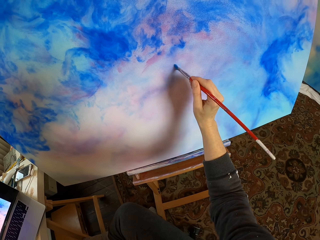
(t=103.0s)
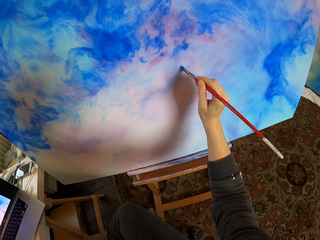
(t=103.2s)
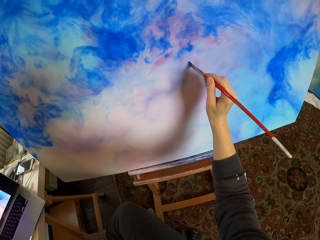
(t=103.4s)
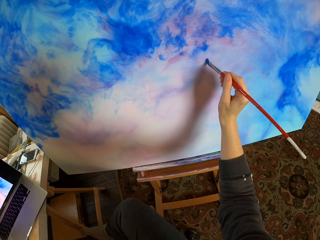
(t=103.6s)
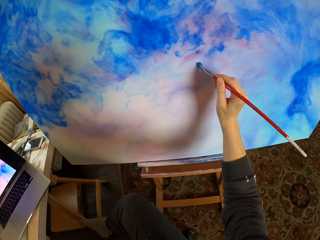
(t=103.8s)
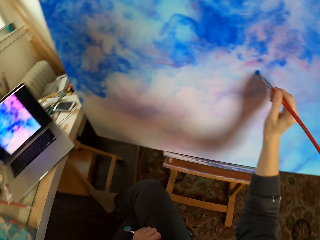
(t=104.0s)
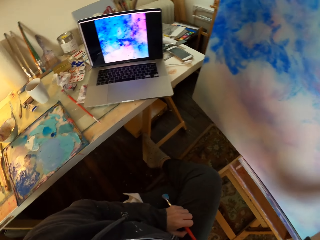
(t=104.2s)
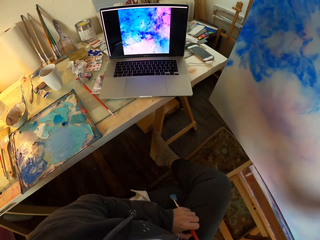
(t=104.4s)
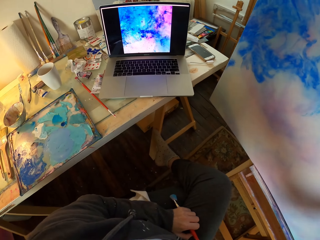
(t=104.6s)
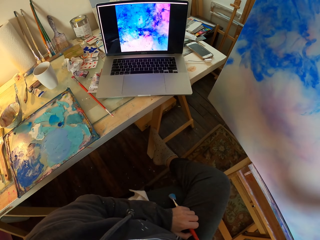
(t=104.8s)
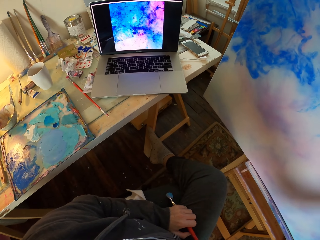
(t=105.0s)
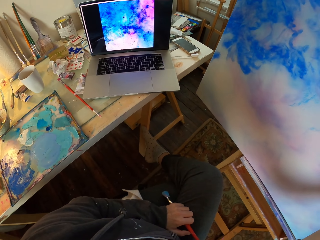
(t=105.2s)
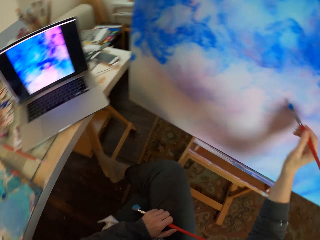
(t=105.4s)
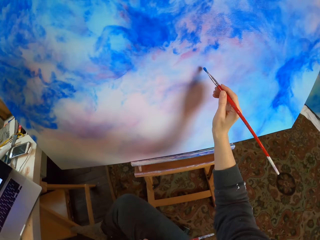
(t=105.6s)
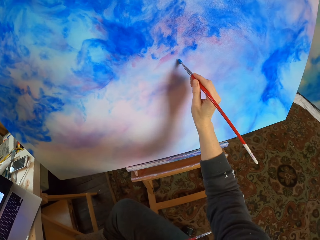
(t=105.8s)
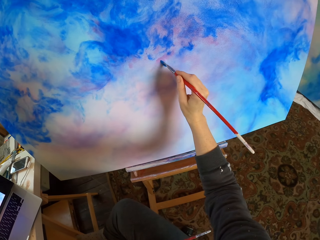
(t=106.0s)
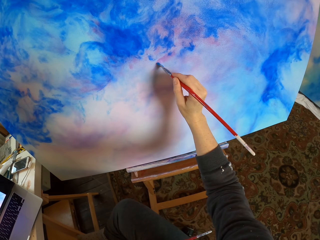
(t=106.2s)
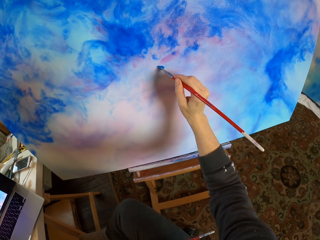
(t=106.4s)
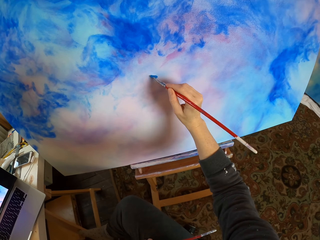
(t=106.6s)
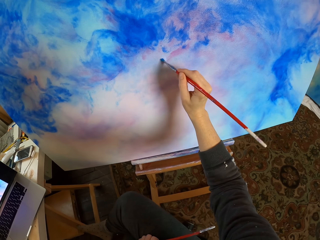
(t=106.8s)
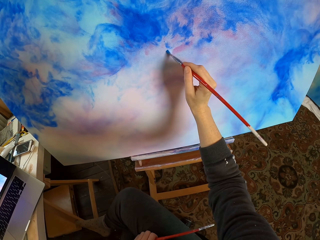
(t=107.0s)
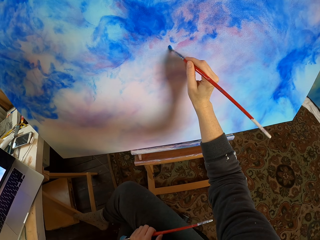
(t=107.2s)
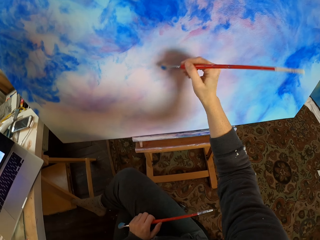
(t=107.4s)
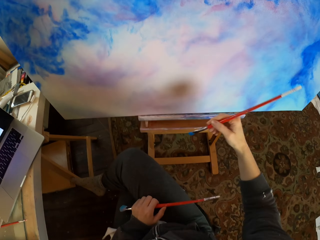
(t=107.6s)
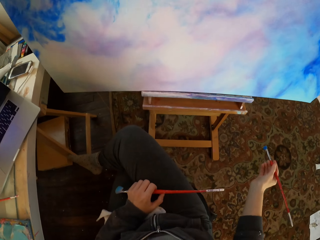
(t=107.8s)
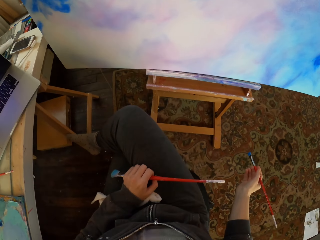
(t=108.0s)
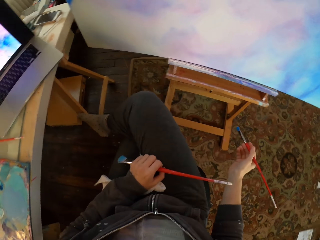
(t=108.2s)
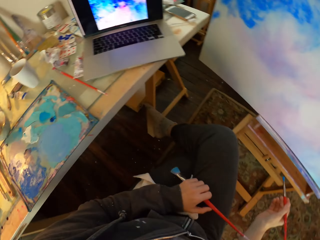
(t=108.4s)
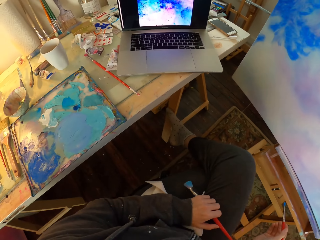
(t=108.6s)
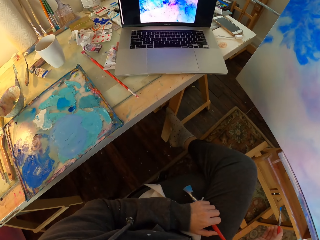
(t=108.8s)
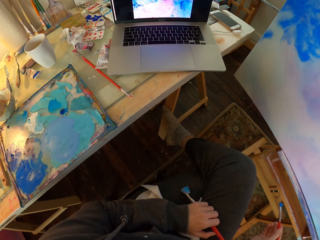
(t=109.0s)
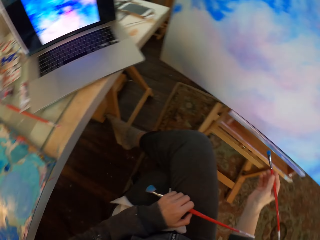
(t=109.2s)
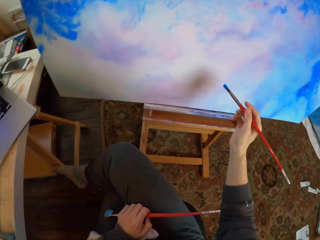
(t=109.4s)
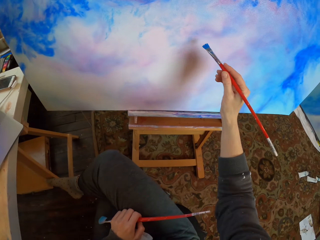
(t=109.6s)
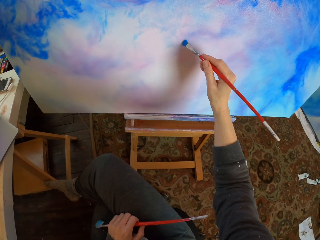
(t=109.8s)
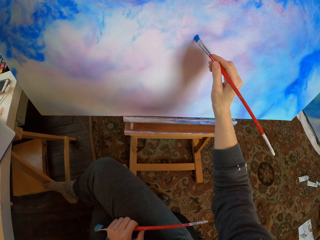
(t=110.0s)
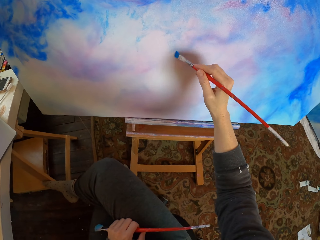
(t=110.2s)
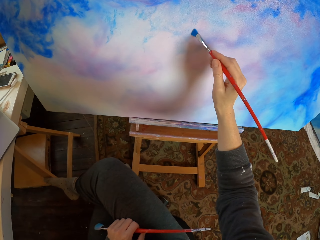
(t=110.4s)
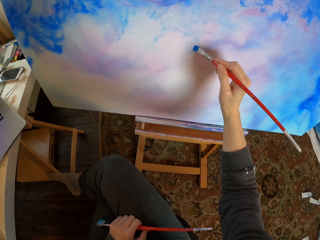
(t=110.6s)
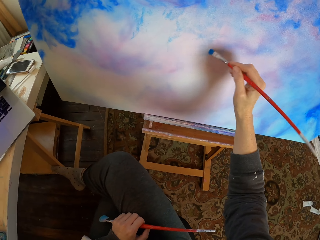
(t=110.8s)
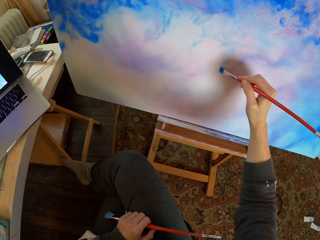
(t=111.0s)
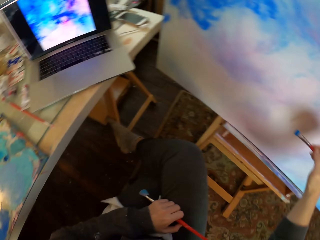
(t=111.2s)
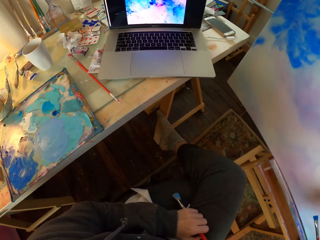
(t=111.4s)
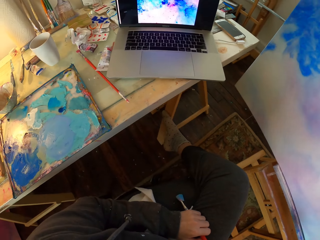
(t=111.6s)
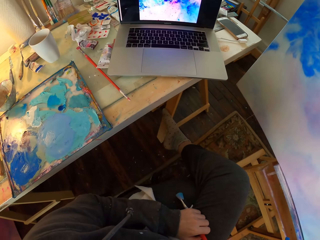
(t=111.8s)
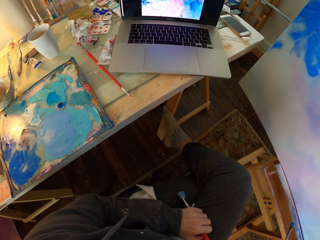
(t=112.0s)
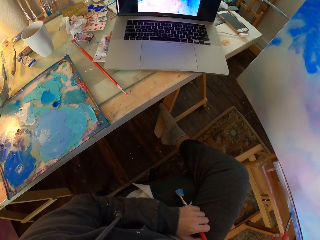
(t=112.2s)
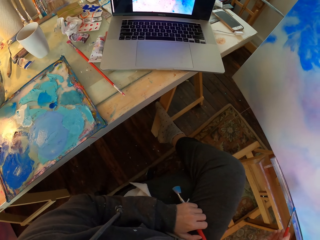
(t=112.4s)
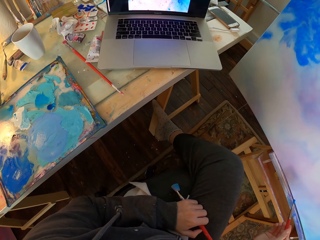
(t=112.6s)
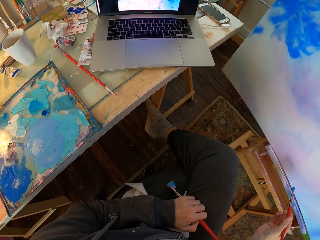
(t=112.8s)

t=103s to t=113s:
The camera wearer looks at the painting. They paint with a paint brush.

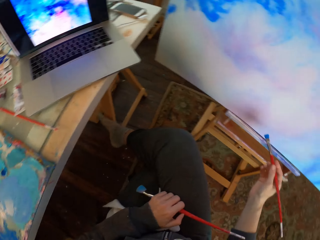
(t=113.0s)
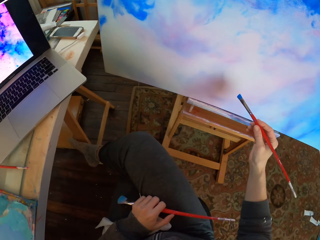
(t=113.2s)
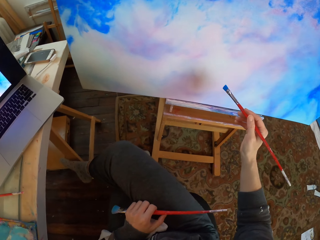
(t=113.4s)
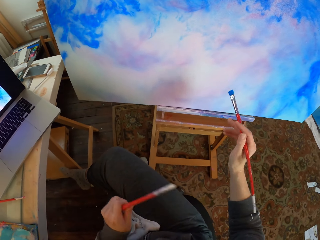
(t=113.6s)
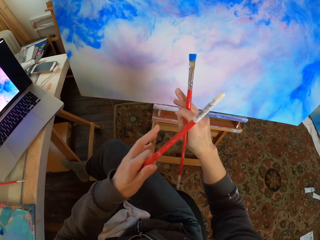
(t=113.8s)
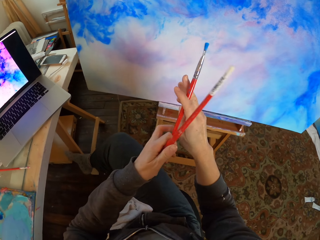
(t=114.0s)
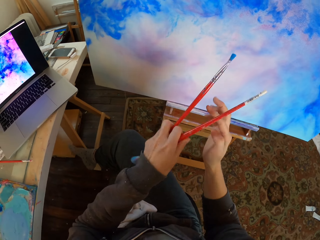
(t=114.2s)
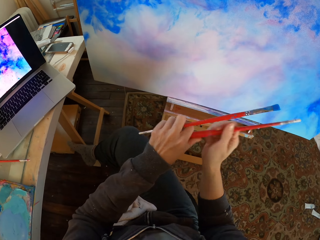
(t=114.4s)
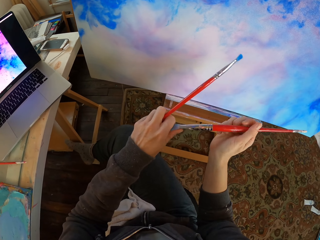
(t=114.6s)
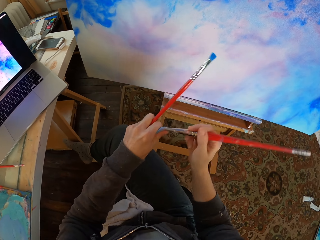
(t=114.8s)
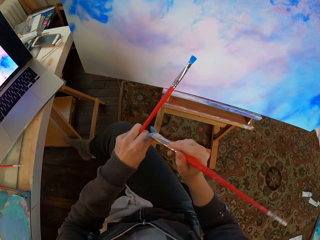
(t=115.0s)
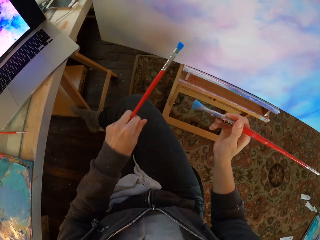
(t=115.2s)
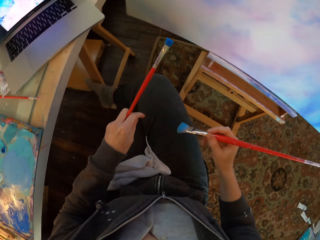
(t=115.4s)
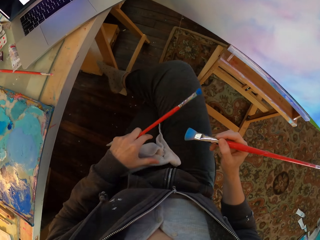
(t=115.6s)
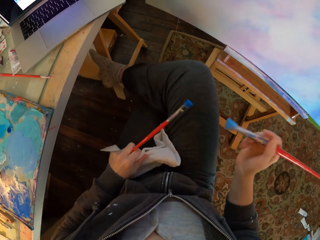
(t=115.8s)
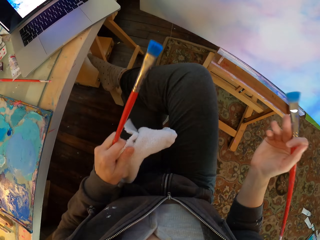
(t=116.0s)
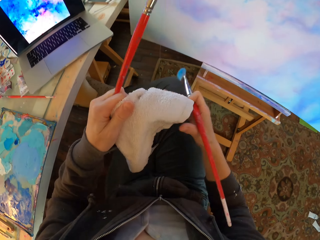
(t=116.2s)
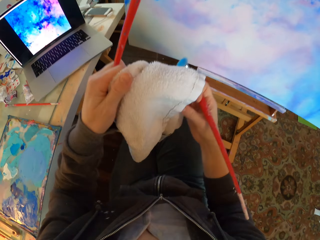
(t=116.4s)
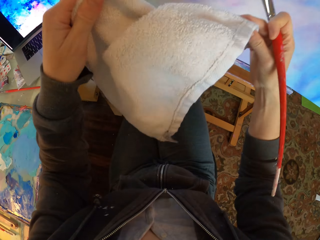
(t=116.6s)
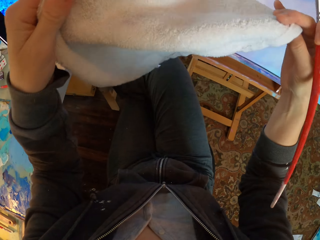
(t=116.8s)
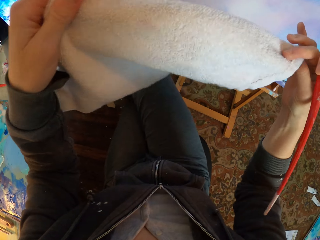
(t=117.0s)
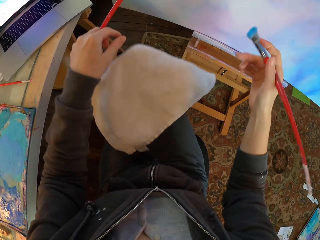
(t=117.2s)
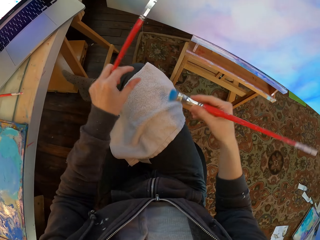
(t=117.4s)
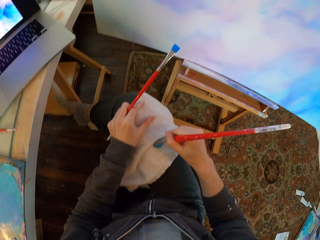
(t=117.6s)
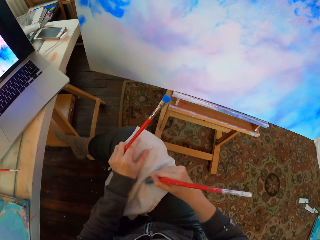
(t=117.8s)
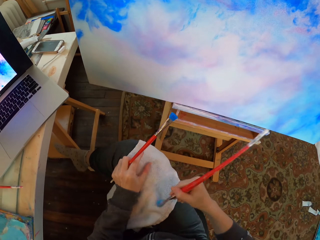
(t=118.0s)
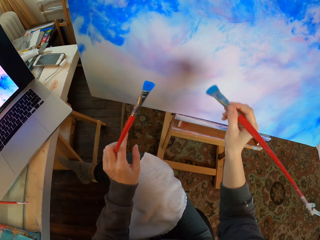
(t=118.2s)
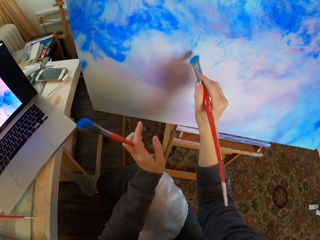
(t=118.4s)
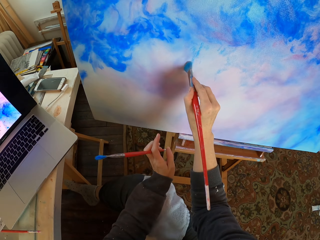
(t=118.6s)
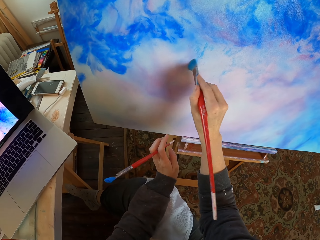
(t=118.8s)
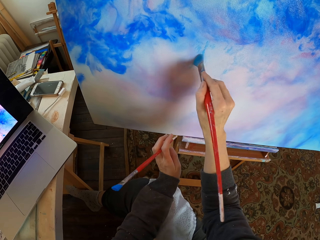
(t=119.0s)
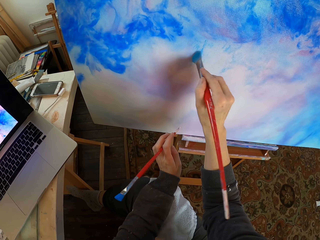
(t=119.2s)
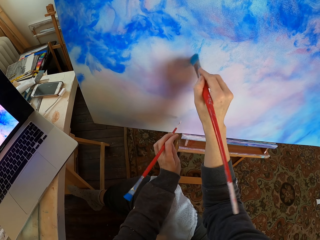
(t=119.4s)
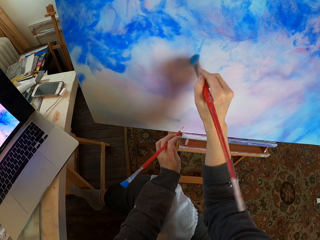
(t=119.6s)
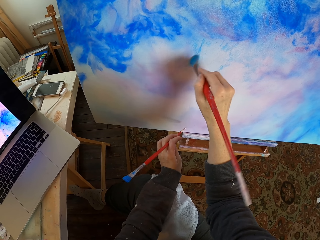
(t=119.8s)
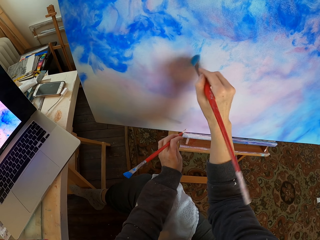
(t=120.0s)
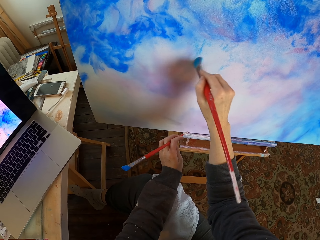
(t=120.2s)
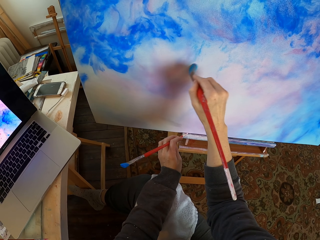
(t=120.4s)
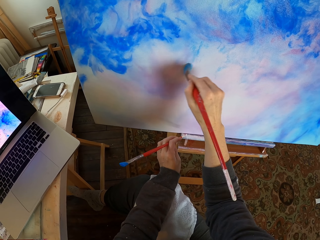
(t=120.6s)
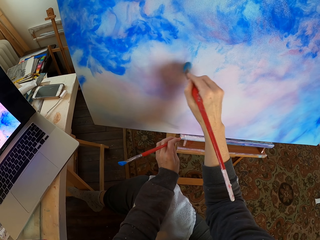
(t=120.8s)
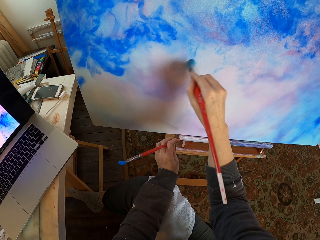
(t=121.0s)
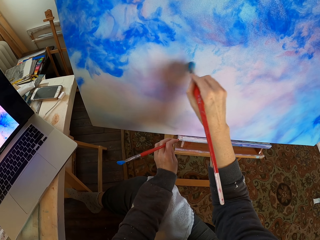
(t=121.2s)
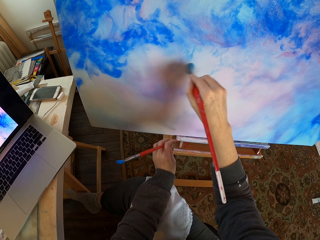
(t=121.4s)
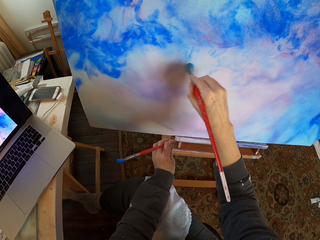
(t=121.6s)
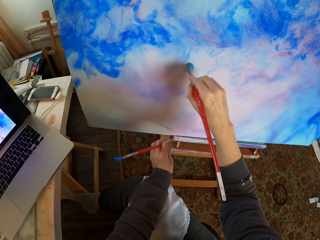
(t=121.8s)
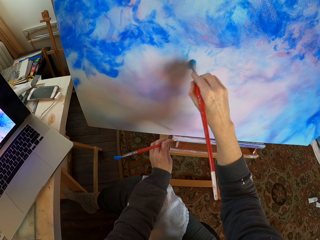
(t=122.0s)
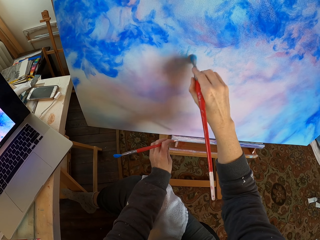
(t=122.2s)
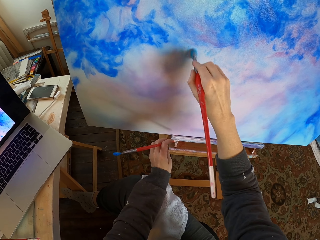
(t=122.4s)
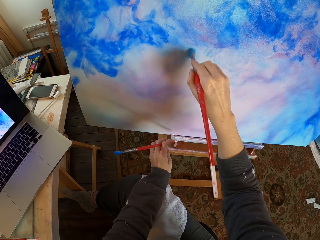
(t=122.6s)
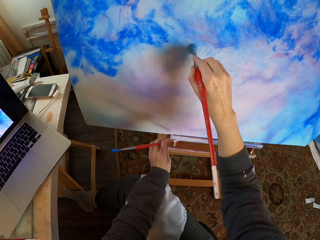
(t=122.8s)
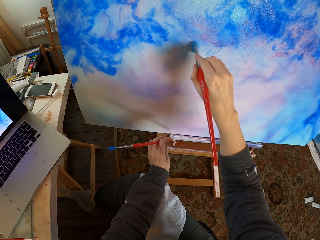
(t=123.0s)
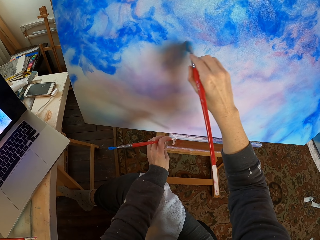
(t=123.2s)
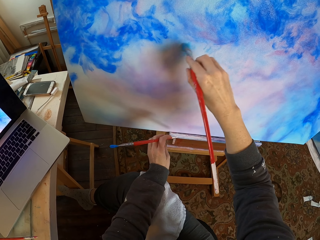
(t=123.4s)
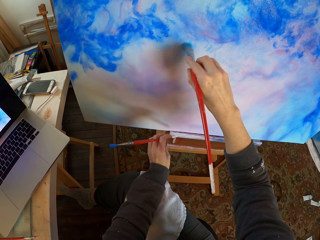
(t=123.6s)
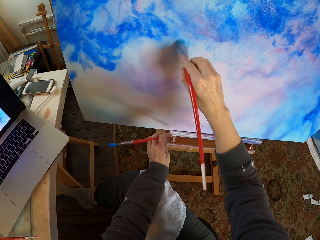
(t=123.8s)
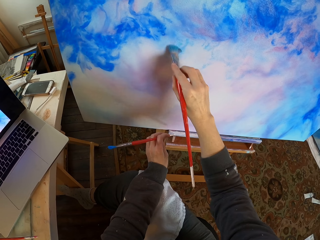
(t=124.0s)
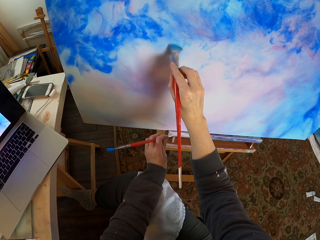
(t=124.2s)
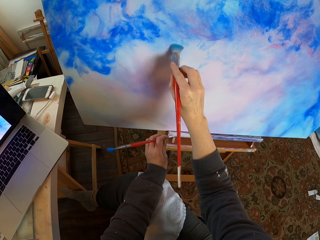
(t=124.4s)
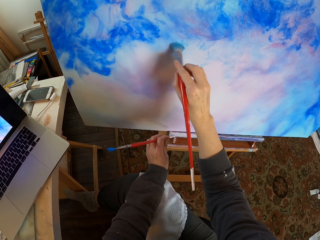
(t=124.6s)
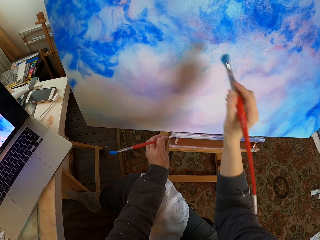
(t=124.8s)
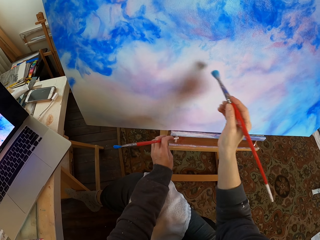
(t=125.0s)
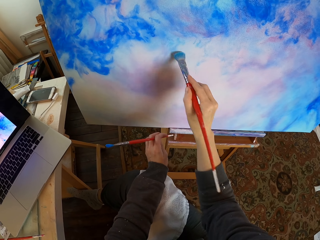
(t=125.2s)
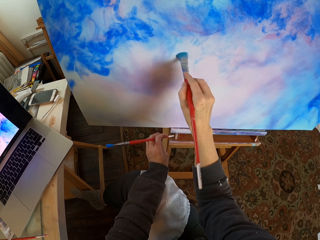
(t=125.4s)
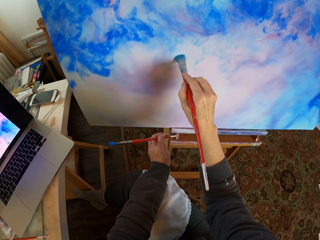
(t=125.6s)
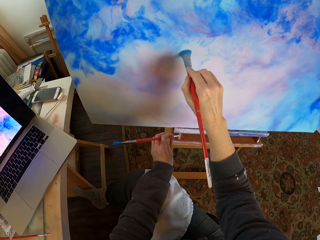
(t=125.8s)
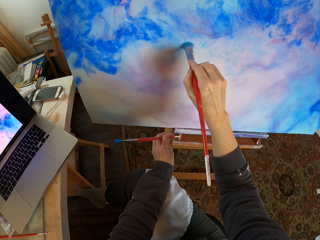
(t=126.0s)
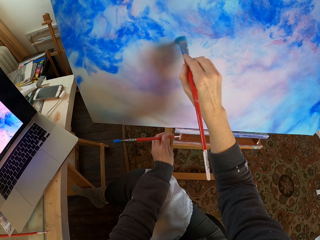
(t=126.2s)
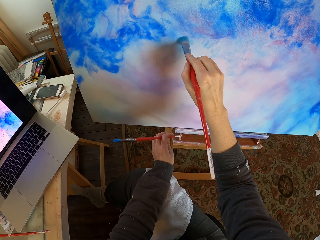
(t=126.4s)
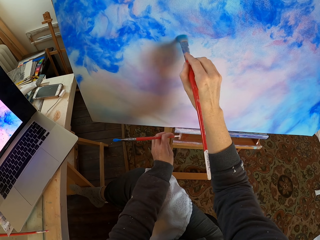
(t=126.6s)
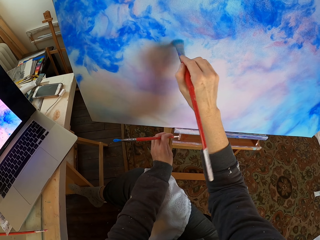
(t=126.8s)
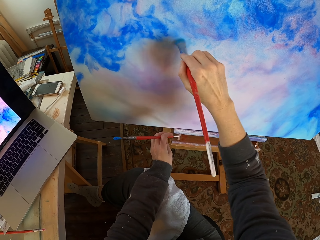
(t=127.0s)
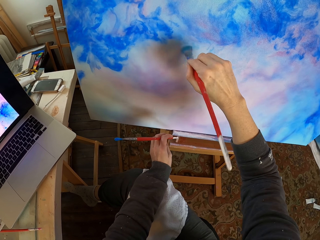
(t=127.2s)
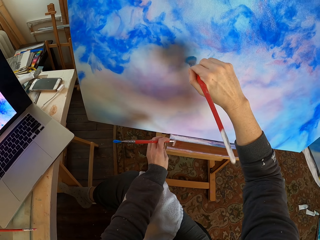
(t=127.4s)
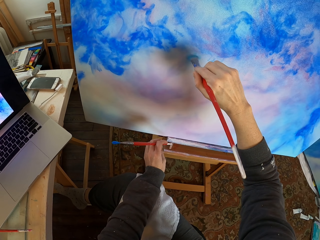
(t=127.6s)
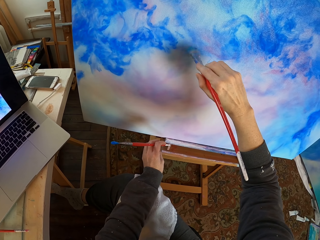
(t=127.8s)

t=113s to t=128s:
The camera wearer switches the paint brush in the hands. They pull the mop tips. They pick up a hand towel. They wipe the paint brush with the hand towel. They put the towel on the thigh. They paint using the paint brush. They paint with the paint brush.
